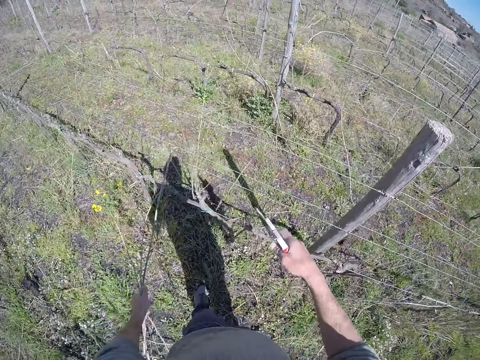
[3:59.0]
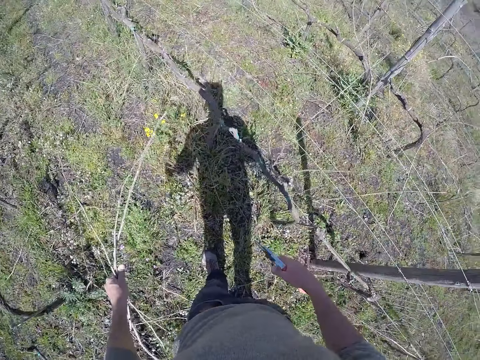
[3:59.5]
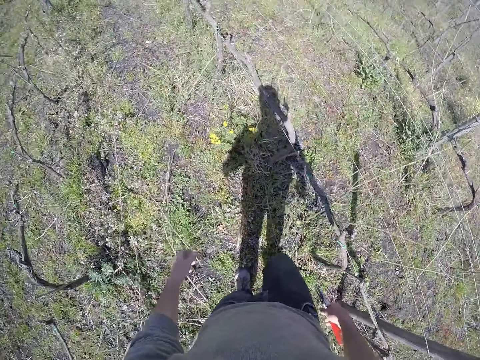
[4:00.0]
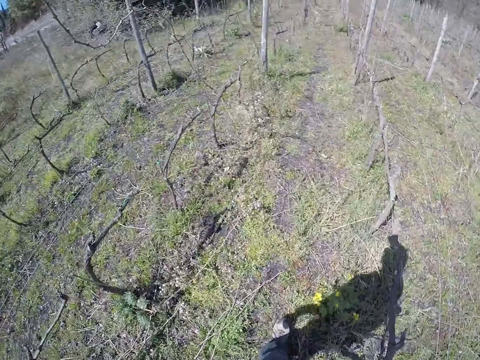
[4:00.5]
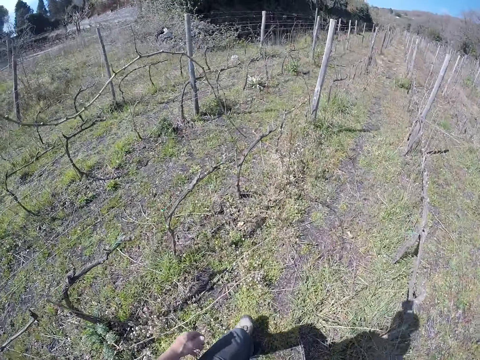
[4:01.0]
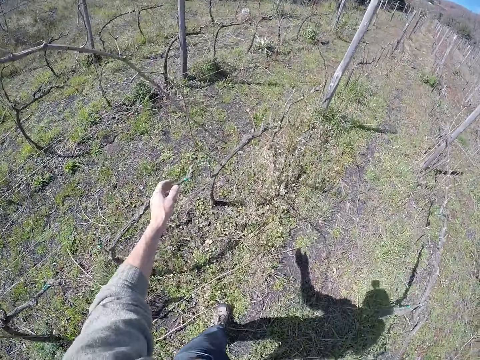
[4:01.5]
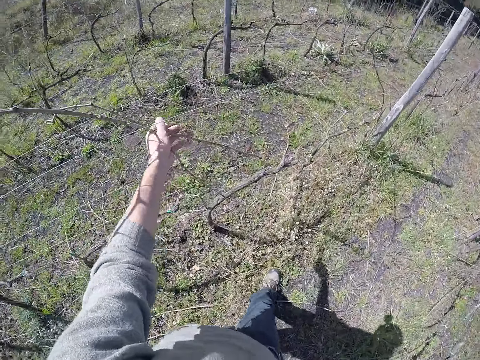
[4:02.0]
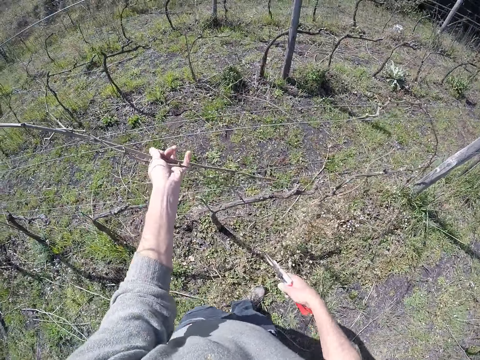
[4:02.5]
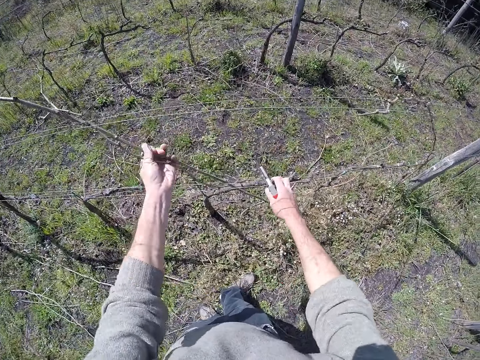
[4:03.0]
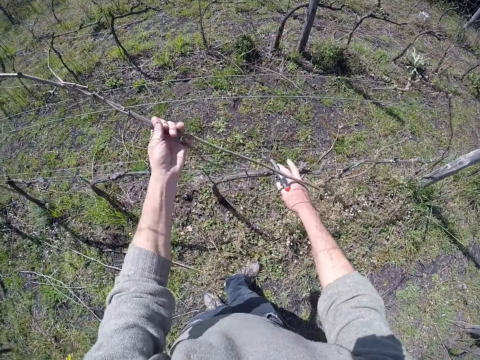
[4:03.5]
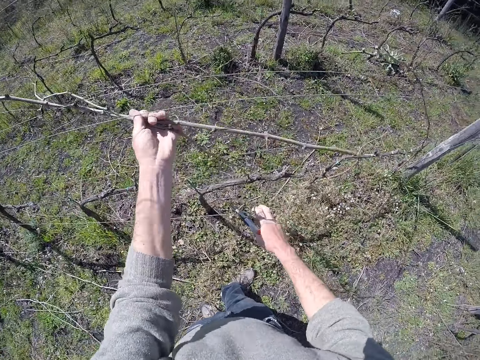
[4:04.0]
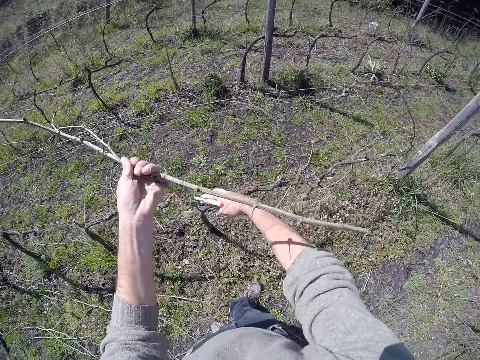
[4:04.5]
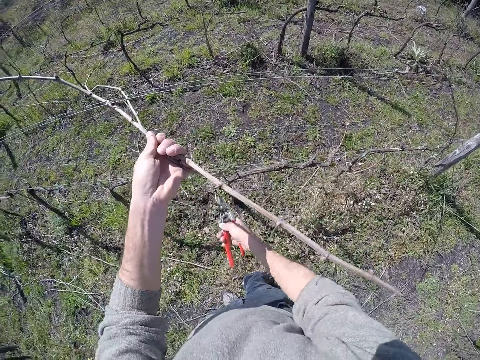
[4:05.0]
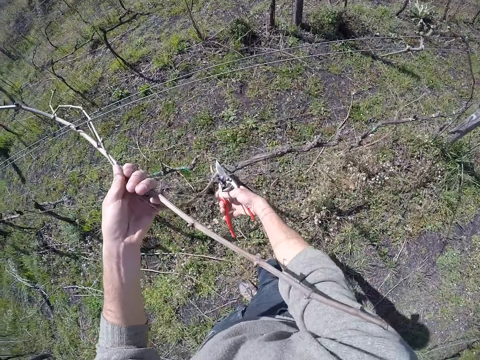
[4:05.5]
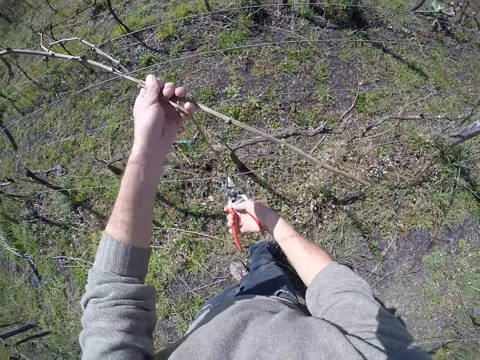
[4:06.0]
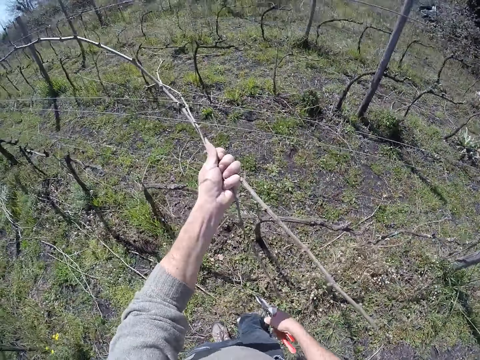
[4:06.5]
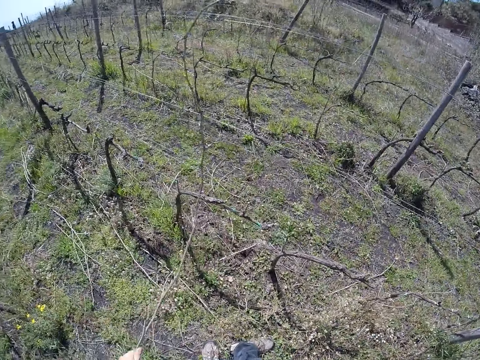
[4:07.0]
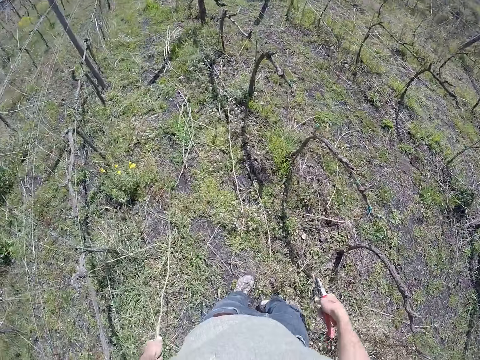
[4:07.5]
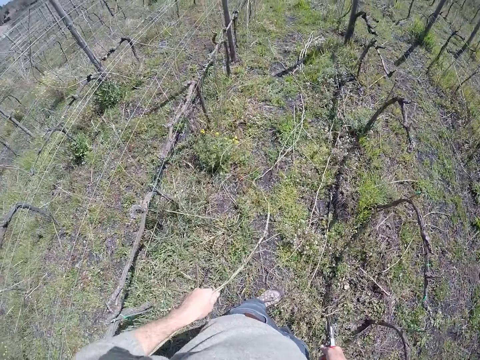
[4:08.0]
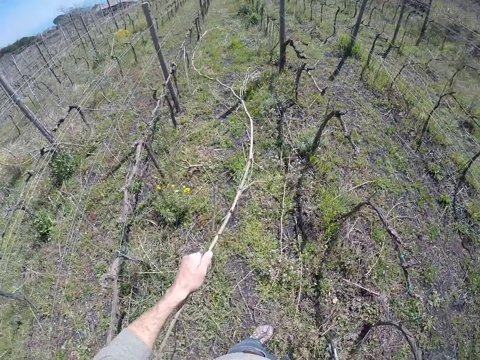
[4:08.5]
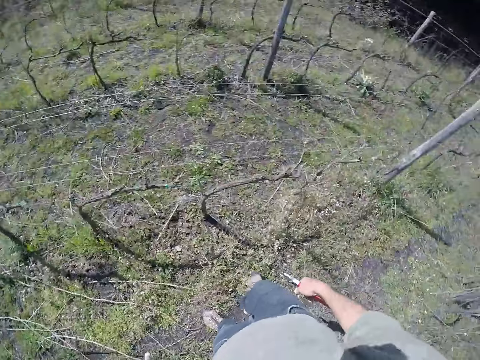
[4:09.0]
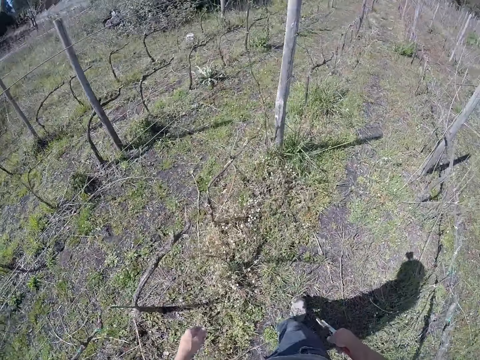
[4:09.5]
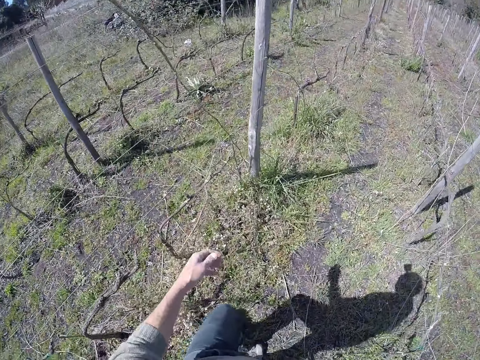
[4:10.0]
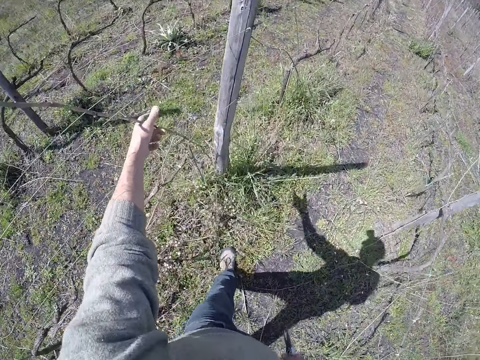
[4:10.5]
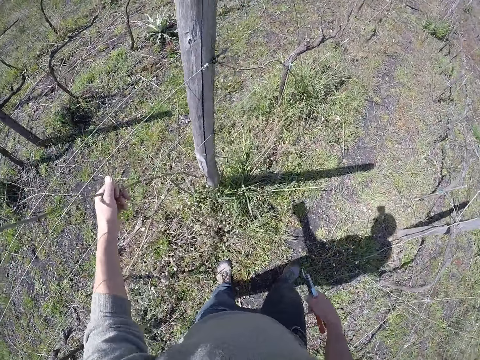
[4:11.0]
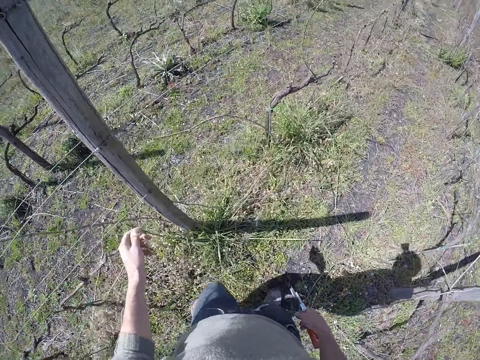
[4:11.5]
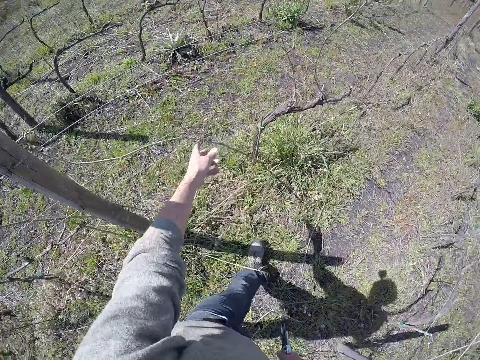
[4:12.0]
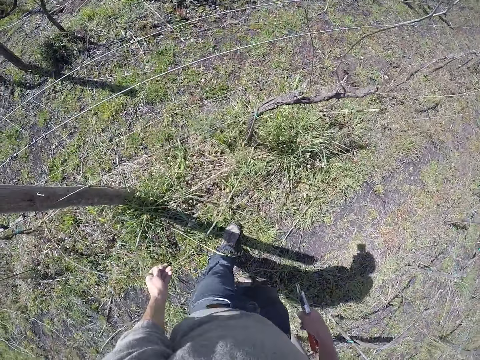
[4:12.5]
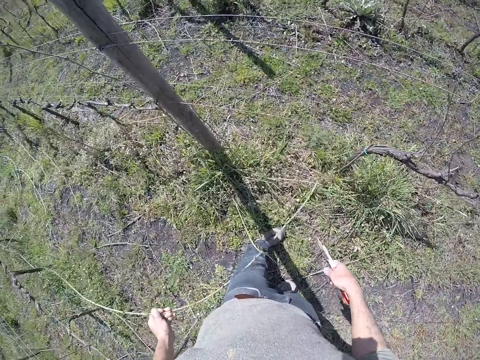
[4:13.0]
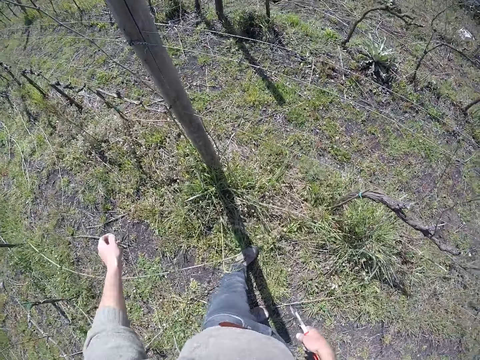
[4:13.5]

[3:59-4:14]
The camera wearer drops the dried twig in his left hand to the ground. He walks in the garden. He removes a dried twig from the wire fence post with his left hand. He moves the wire of the wire fence post with his right hand. He cuts a small rope between the dried twig and the wire fence post with the secateur in his right hand. He drops the dried twigs in his left hand to the ground. He turns around. He touches a dried twig on the wire fence post with his left hand. He removes a dried twig from the wire fence post with his left hand. He drops the dried twig in his left hand to the ground.

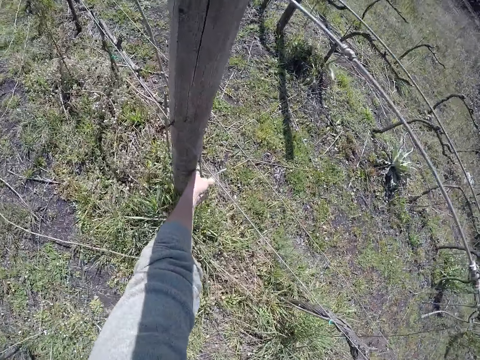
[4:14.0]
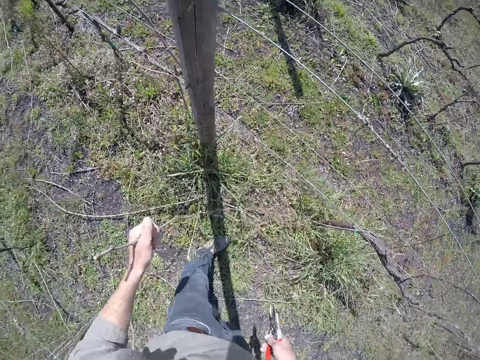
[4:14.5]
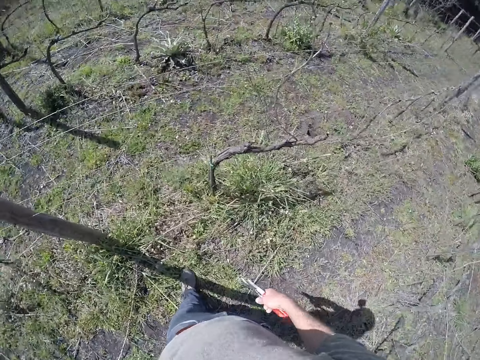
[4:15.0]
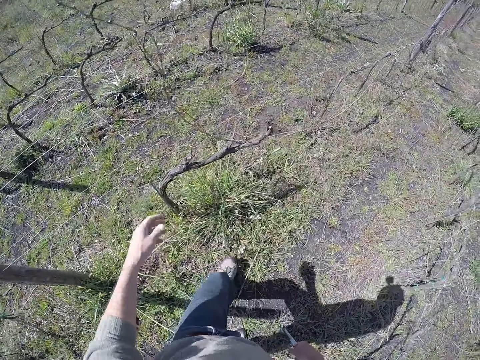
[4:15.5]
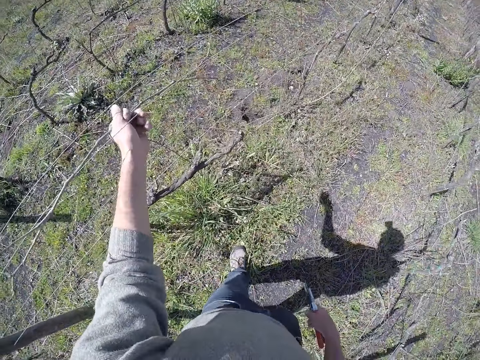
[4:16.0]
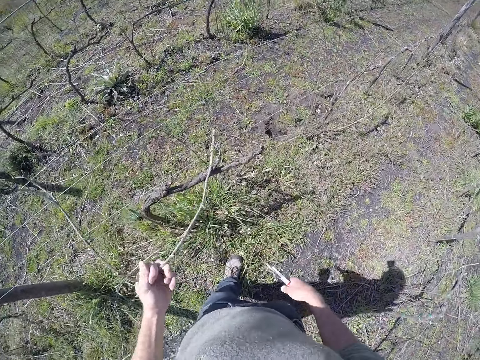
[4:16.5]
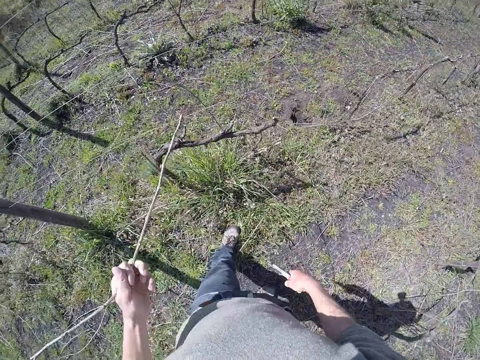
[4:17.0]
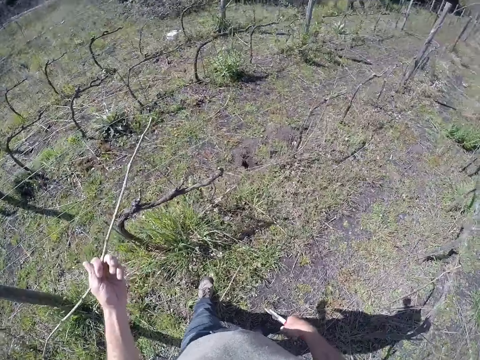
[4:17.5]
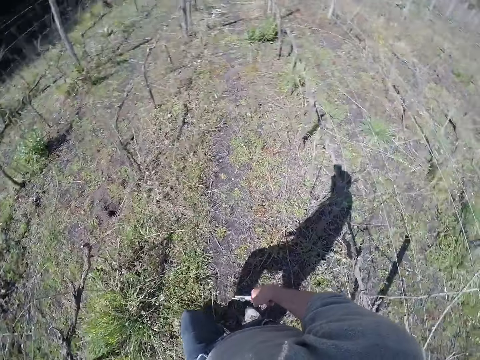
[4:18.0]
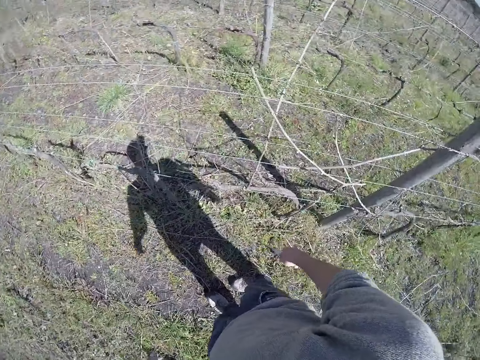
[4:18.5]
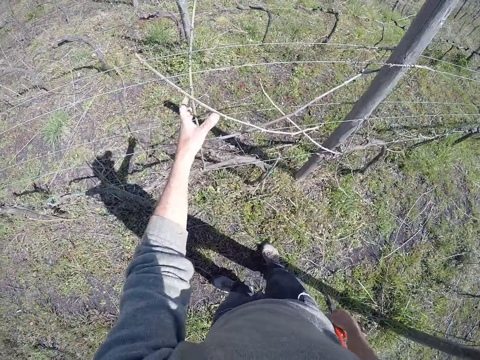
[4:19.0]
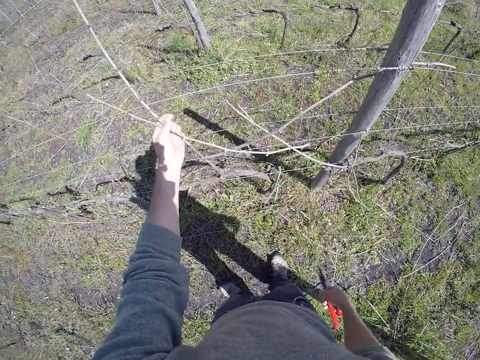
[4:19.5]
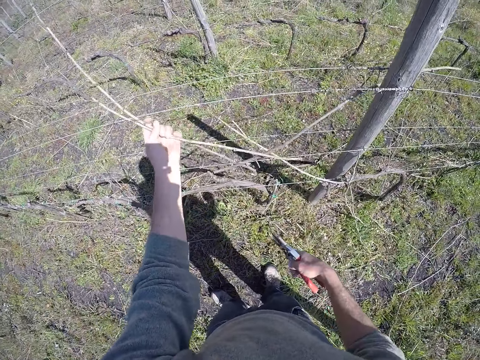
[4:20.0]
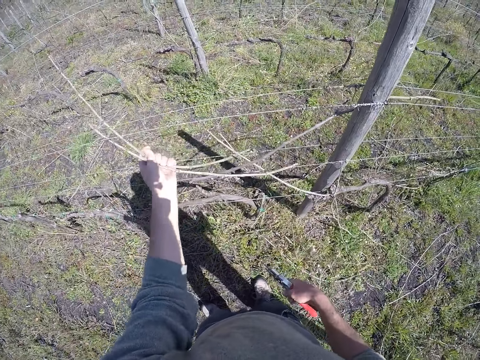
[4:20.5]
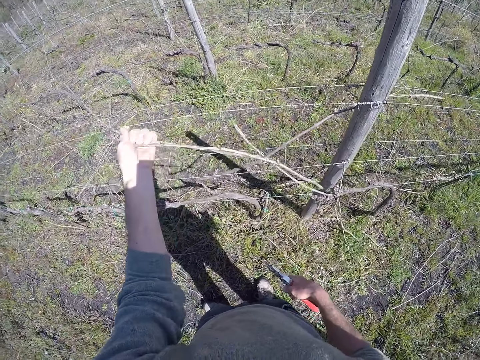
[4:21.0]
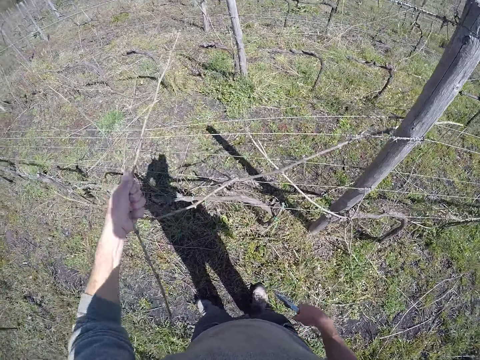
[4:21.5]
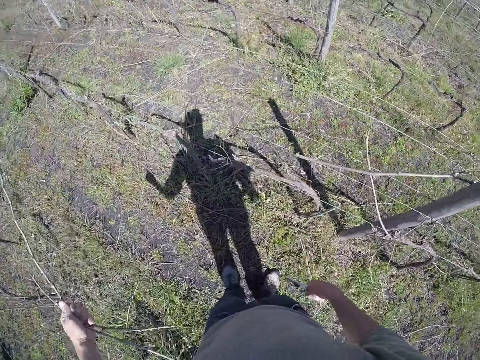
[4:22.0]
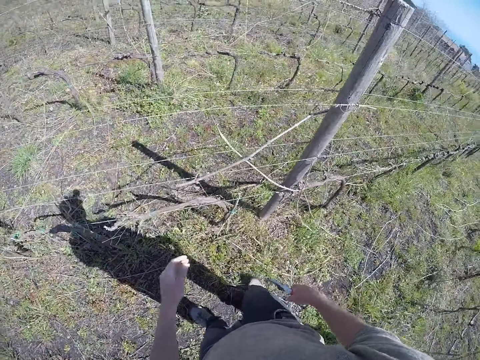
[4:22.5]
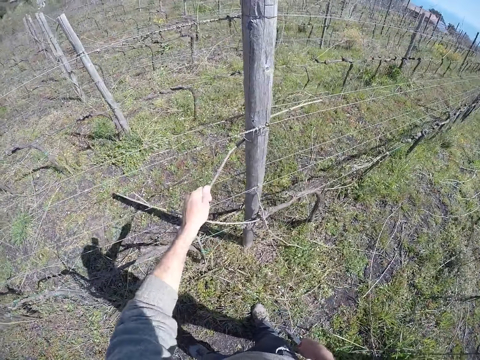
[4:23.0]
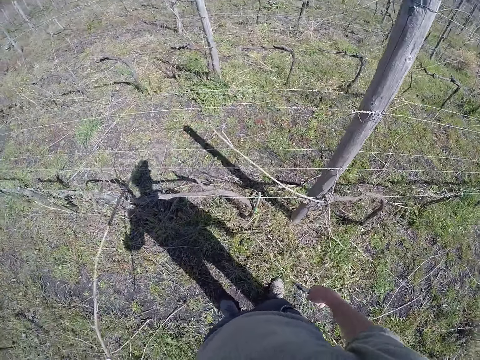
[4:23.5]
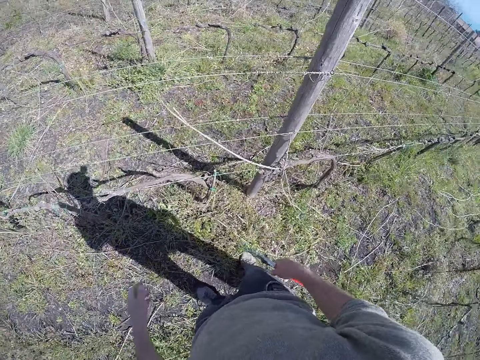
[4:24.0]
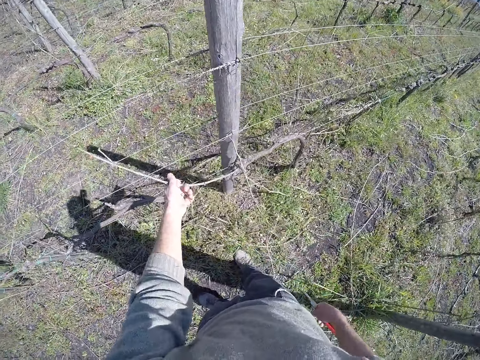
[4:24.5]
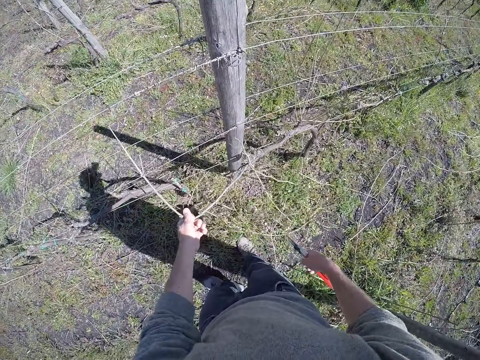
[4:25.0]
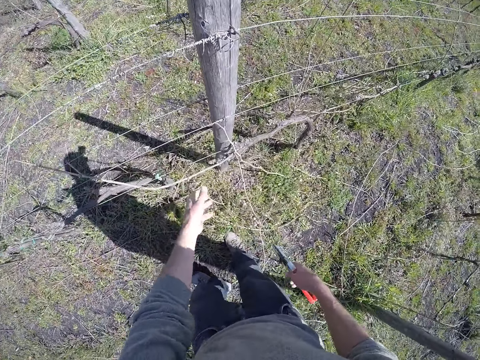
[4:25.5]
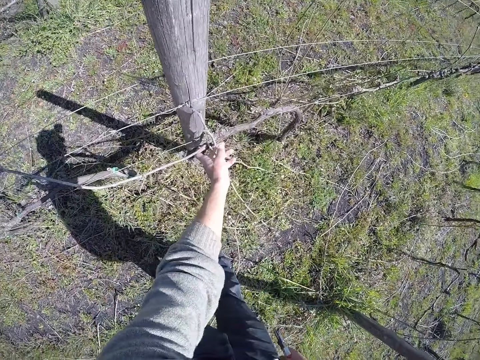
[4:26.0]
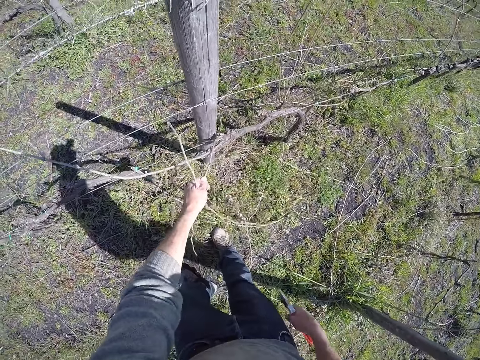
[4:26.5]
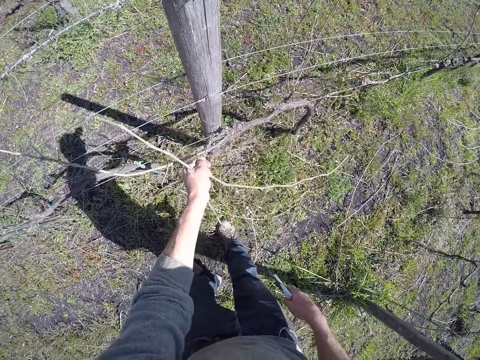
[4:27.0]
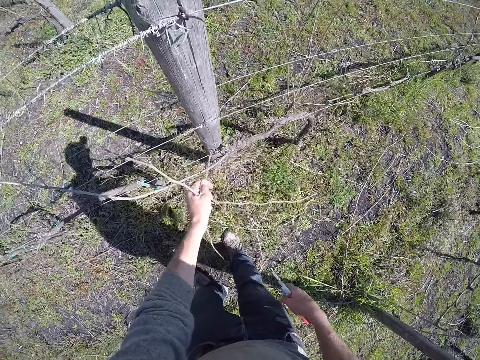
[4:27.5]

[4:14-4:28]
The camera wearer removes a dried twig from the wire fence post with his left hand. He puts a dry branch on the ground. He removes a dried twig from the wire fence post with his left hand. He puts a dry branch on the ground. He removes dried twigs from the wire fence post with his left hand. He drops the dried twigs in his left hand to the ground. He pulls a dried twig from the wire fence post with his left hand. He puts a dry branch on the ground. He pulls a dried twig from the wire fence post with his left hand. He removes dried twigs from the wire fence post with his left hand.
